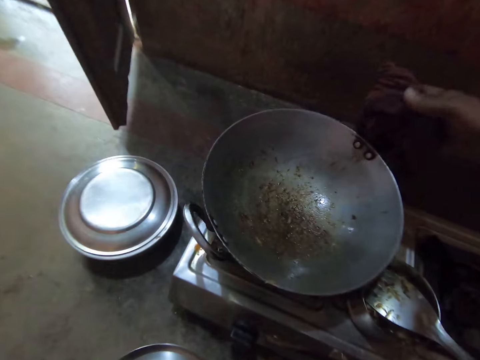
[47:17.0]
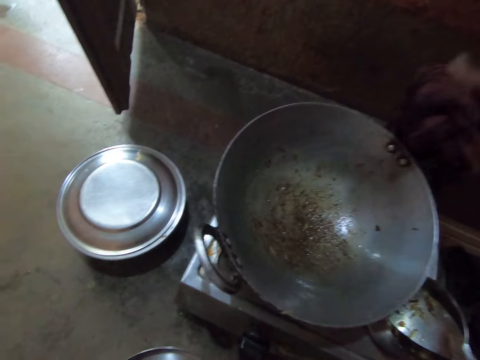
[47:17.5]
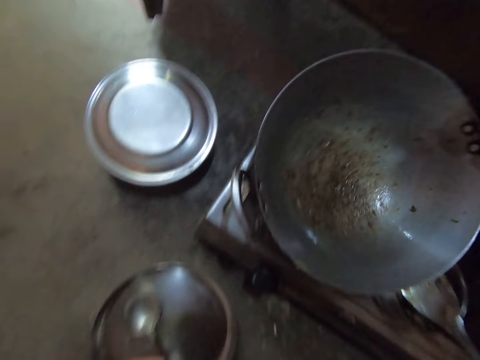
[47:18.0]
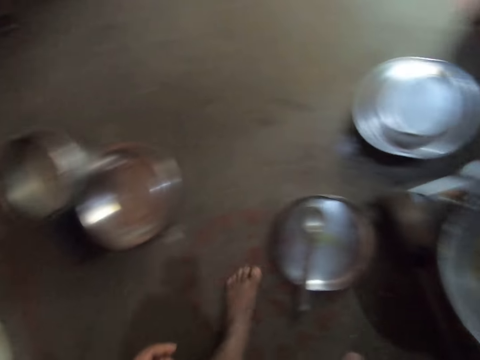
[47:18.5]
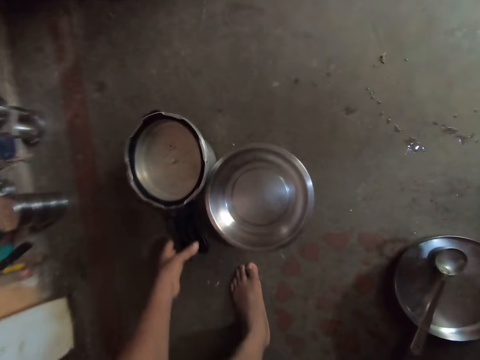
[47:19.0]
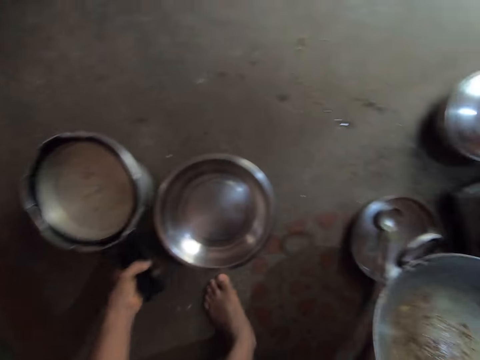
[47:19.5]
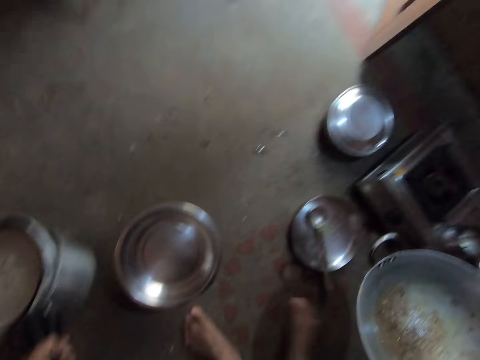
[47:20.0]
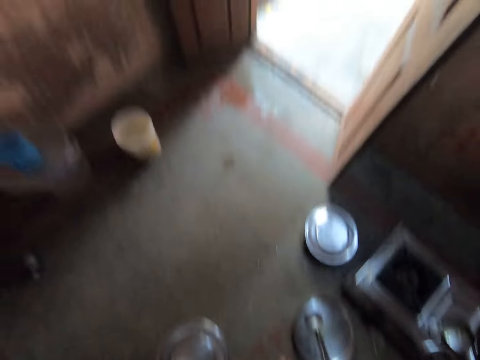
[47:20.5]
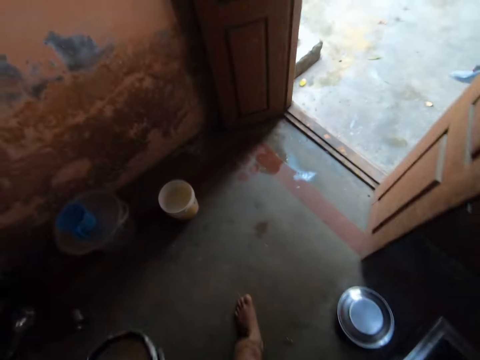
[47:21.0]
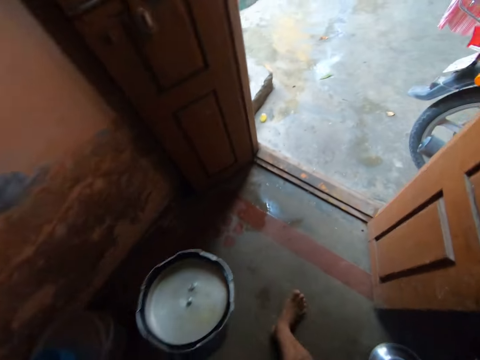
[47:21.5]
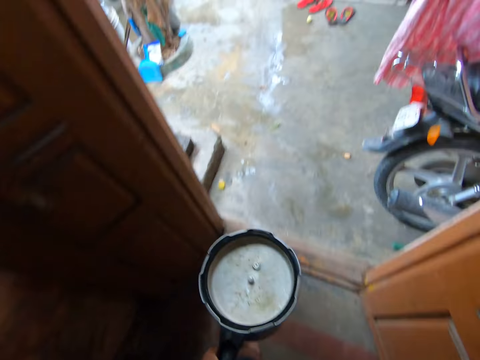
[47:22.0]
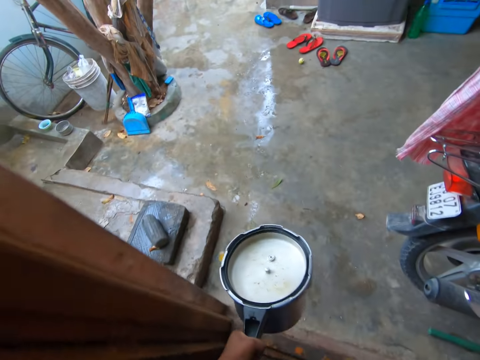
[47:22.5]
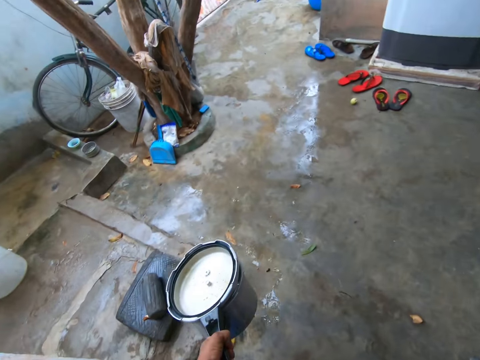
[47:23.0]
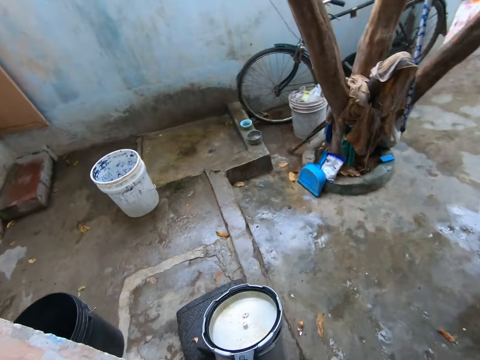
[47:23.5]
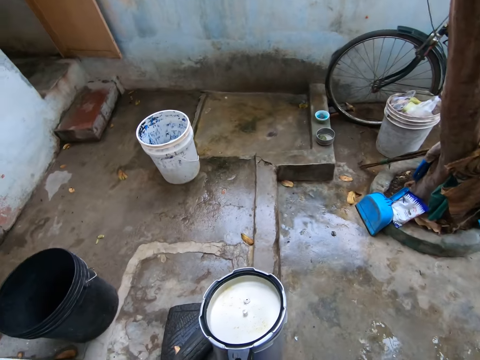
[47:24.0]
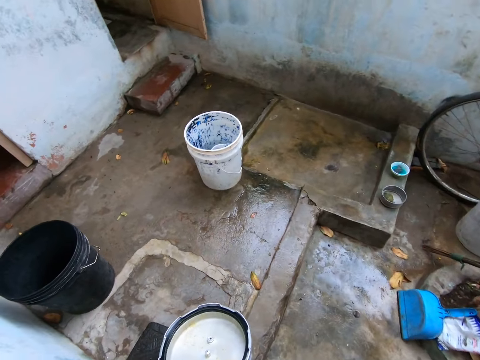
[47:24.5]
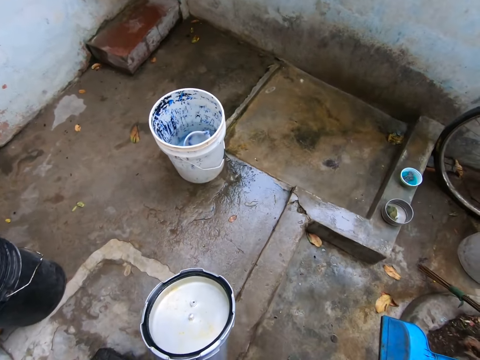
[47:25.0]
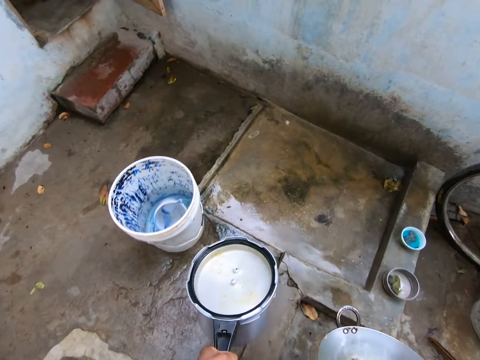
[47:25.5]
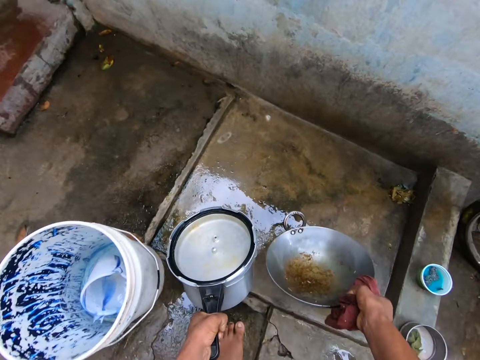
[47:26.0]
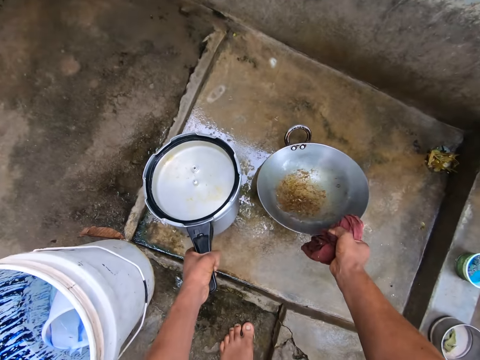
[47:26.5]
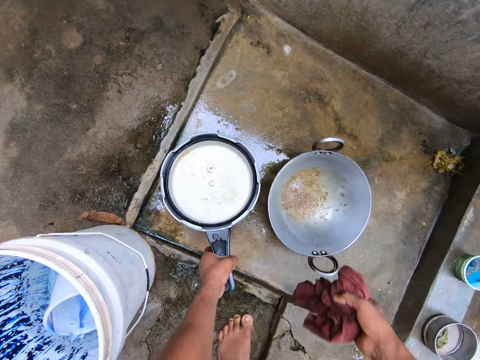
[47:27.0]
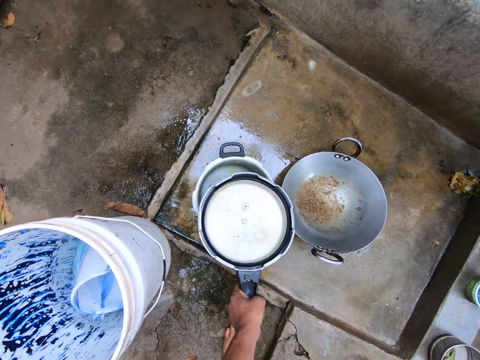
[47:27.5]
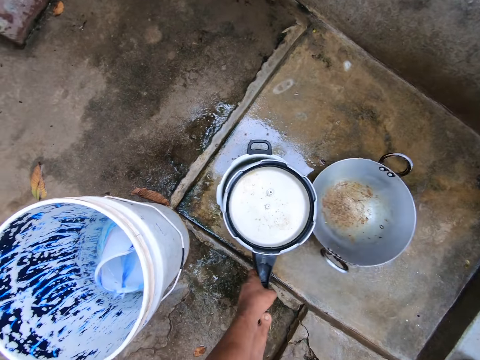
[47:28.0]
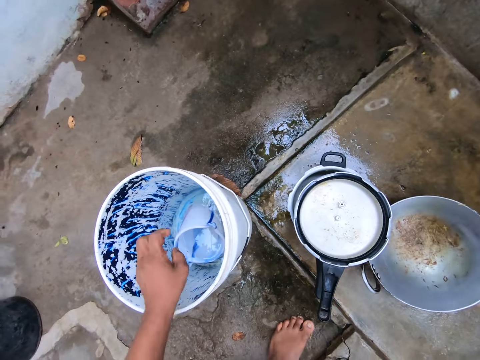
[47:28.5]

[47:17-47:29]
The camera wearer removes the deep frying pan from the cooker stove. They pick up the pressure cooker or cooking pot. They stand up and walk outside to the washing area. They place the cooking pot and deep frying pan on the slab in the washing area.

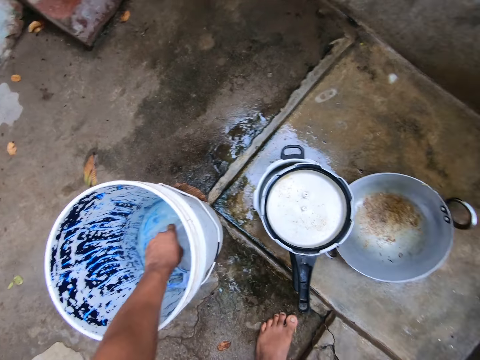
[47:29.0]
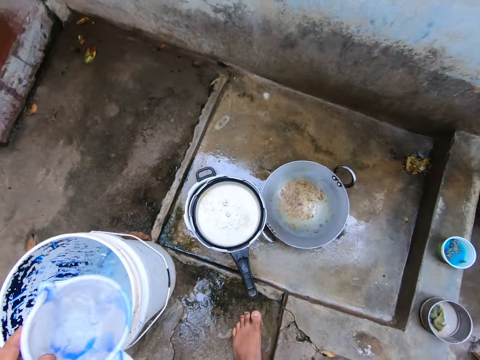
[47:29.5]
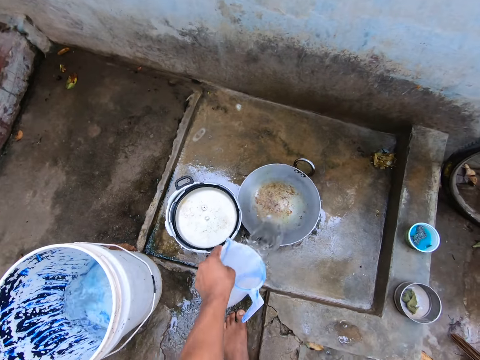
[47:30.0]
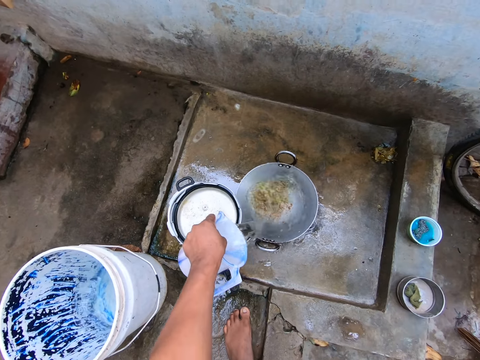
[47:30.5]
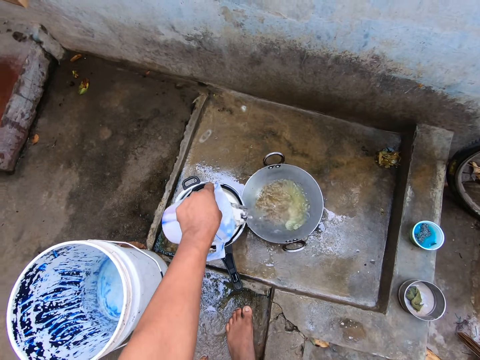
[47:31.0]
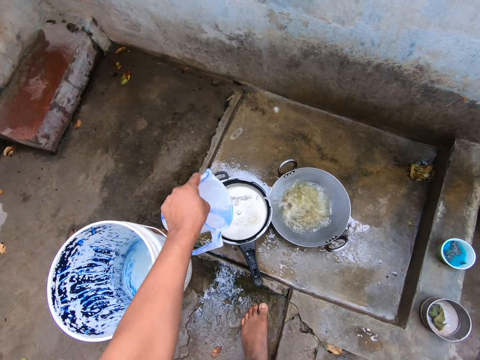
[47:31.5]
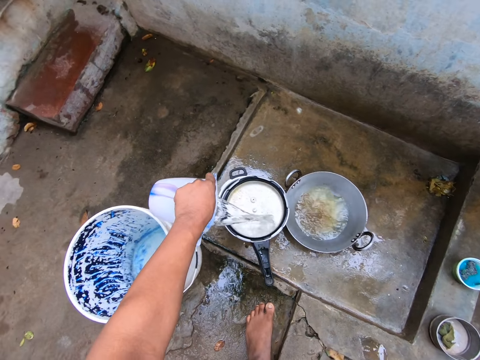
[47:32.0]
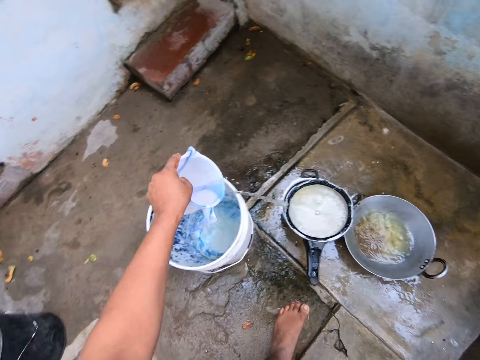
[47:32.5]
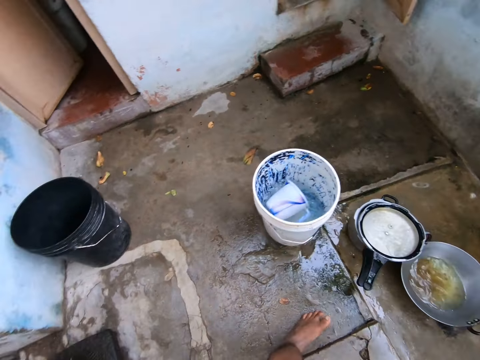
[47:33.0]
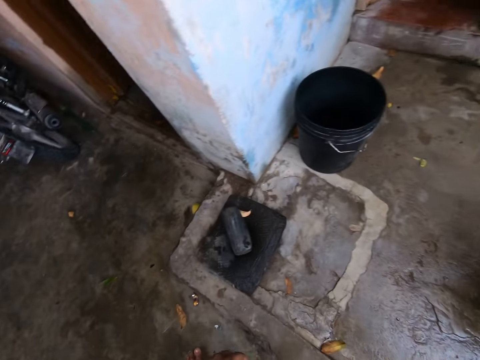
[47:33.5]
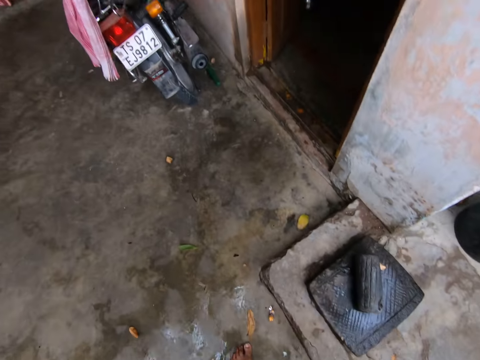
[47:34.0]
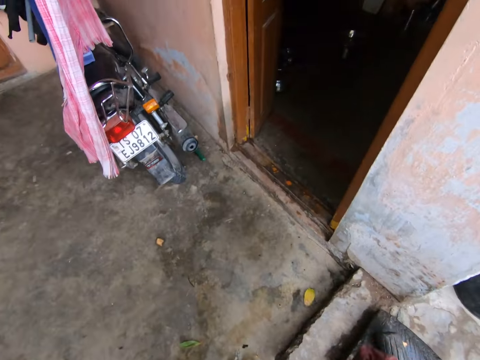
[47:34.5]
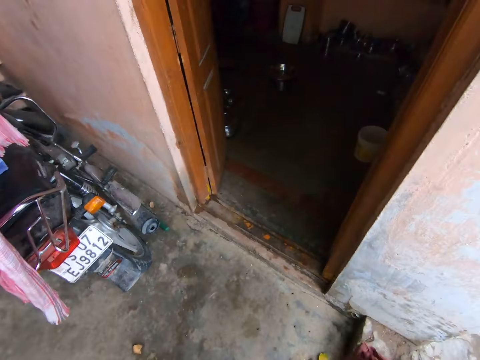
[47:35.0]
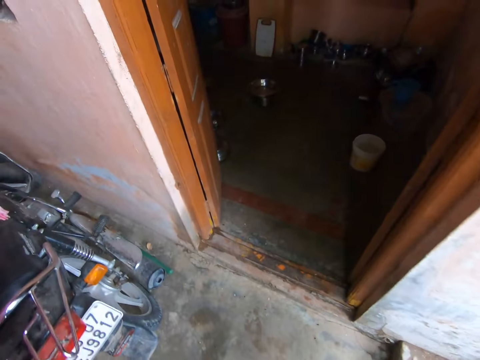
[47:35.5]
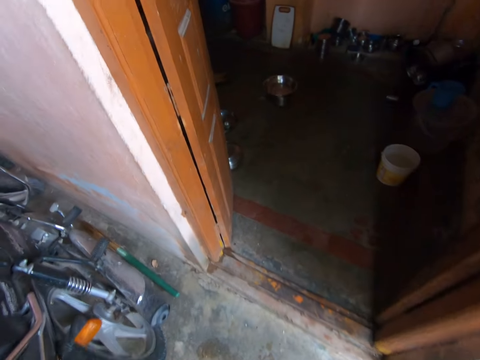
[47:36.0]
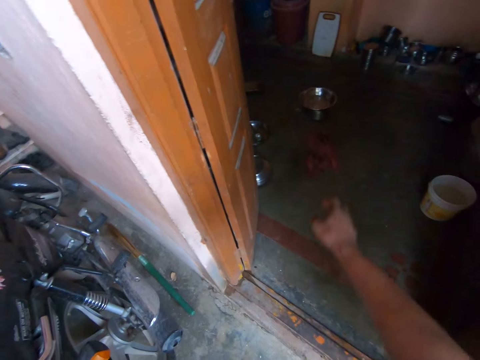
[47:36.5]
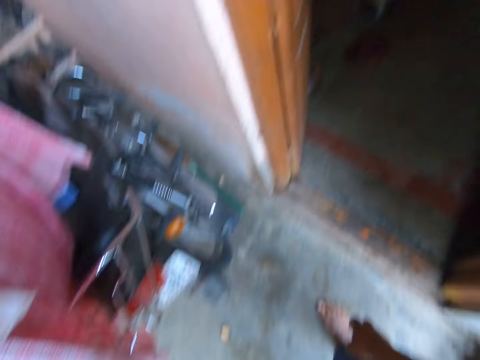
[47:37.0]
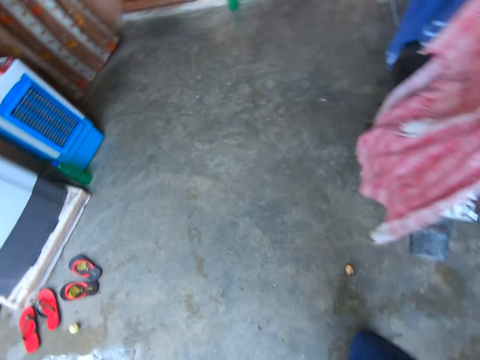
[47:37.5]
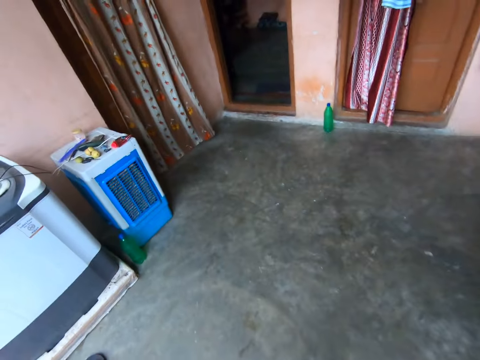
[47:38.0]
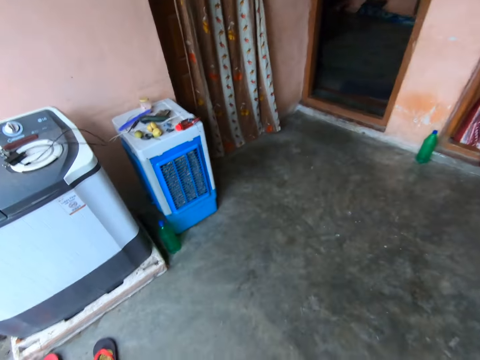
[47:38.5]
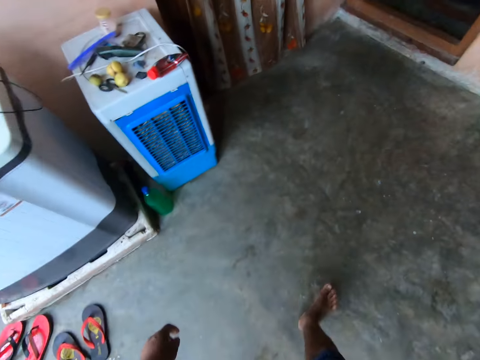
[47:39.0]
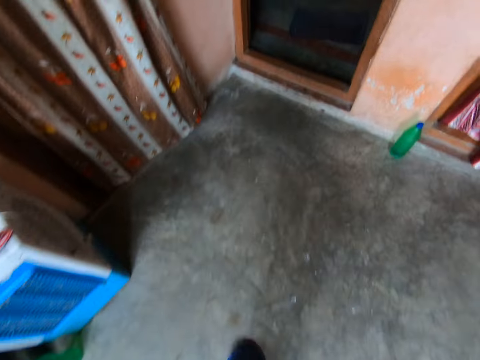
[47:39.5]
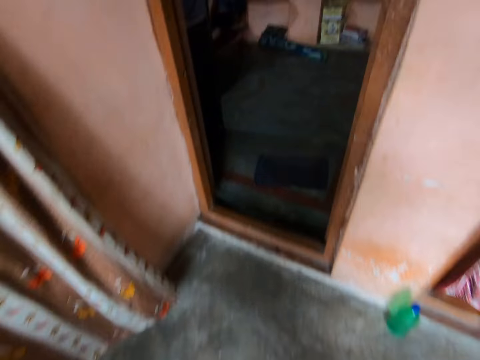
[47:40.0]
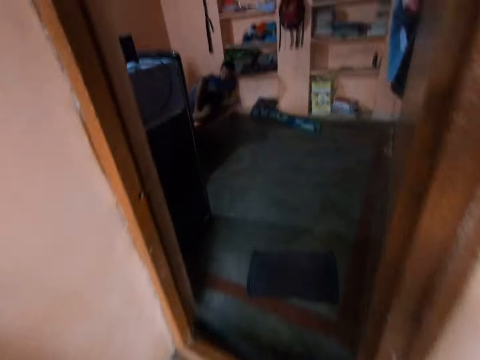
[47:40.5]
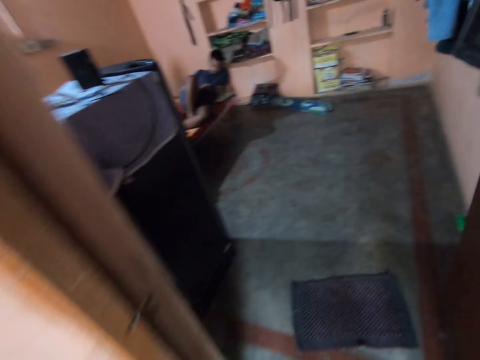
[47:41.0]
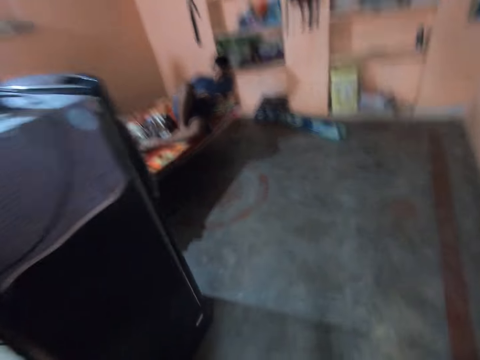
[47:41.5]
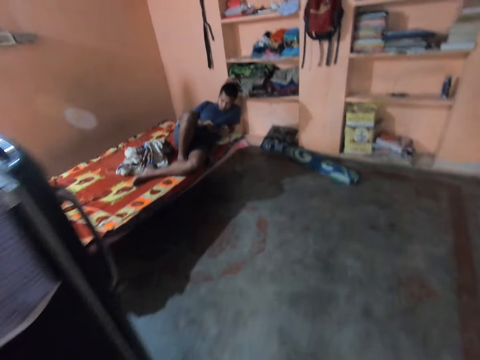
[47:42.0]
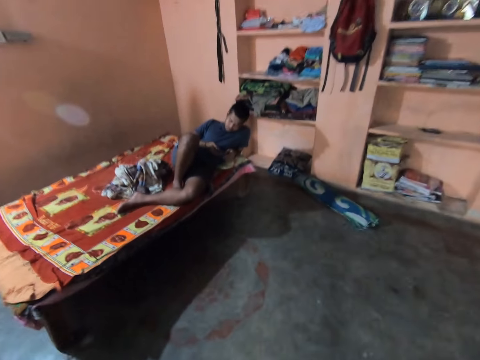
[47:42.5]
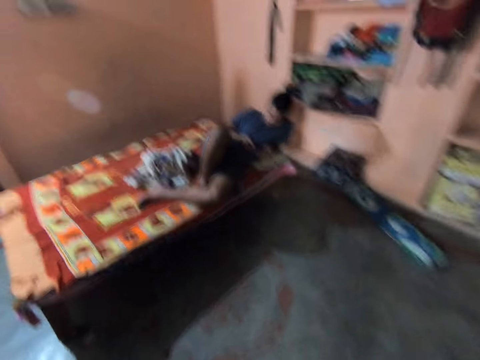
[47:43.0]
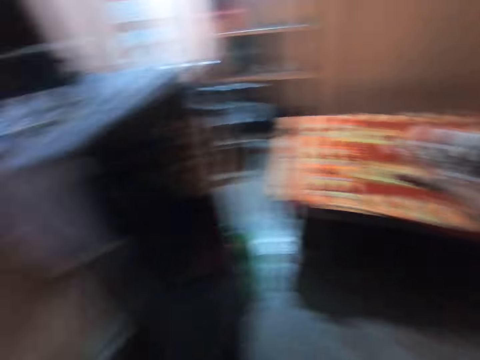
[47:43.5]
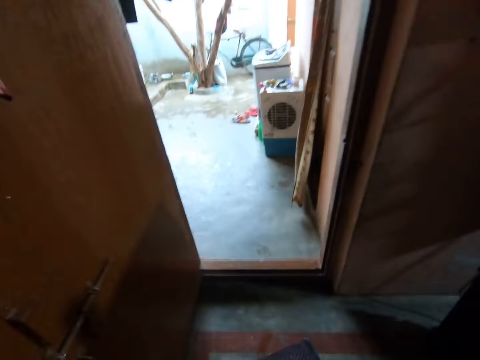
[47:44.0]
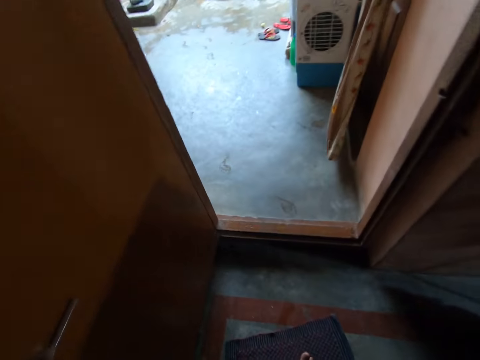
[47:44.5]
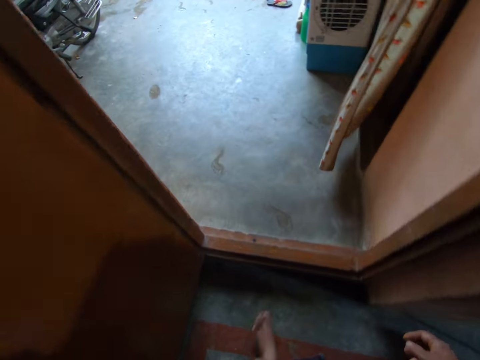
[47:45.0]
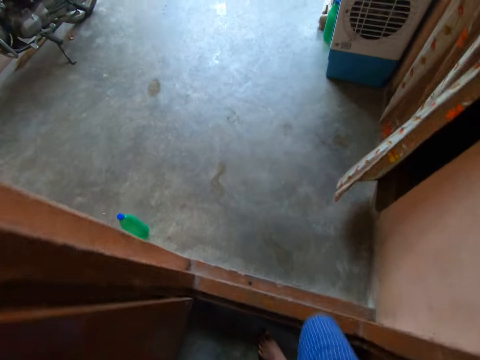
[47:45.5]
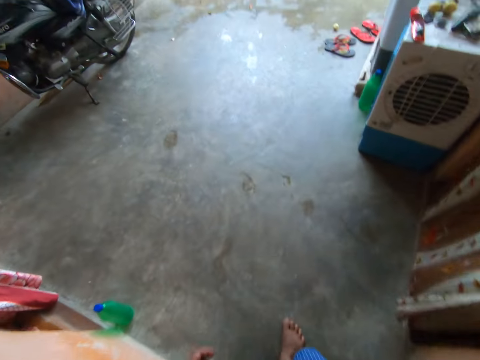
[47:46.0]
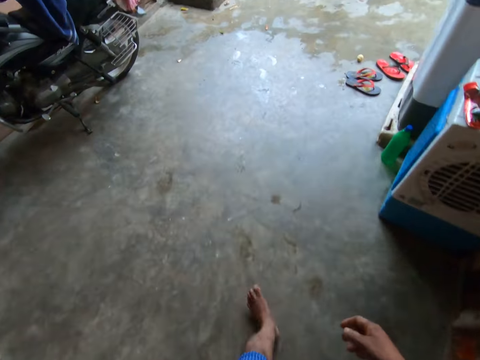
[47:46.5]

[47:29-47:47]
The camera wearer draws water from the bucket with the jug. They pour water in the deep frying pan and pour water in the cooking pot lid. They drop the jug in the bucket. They move towards the kitchen. They throw the cloth on the floor inside the room. They walk to the bedroom. They talk to a man. They enter the room. They walk to the bed. They talk to the man. They walk outside to the washing area.
